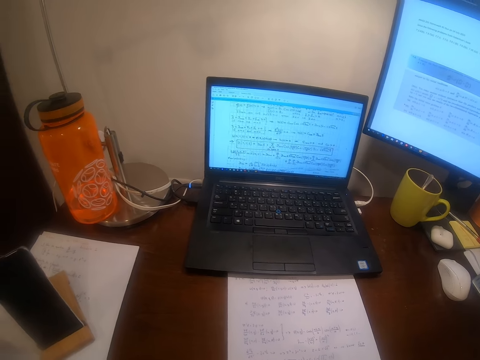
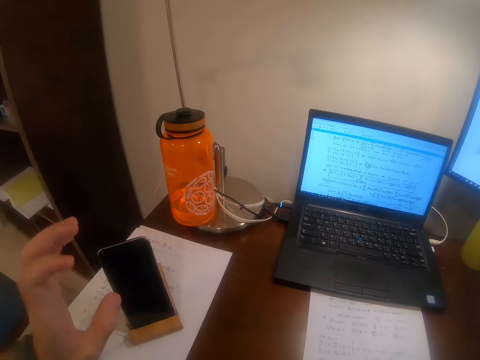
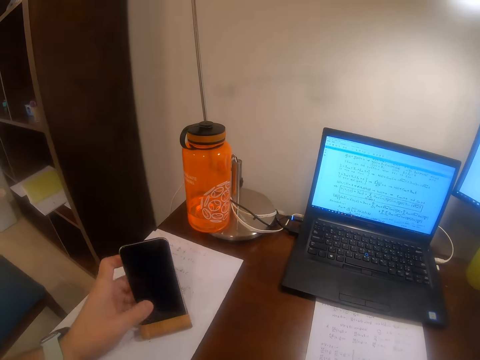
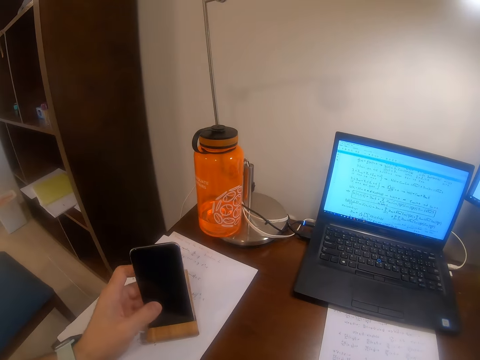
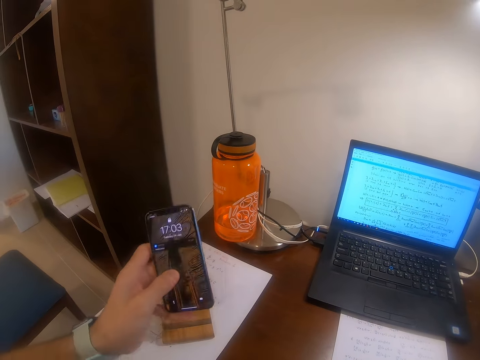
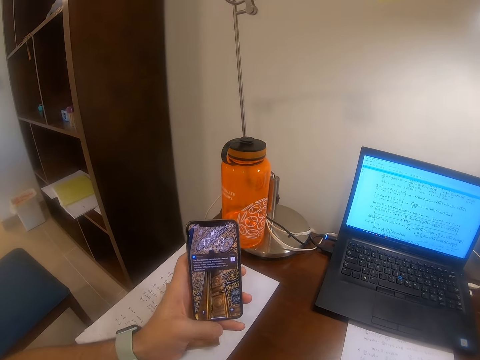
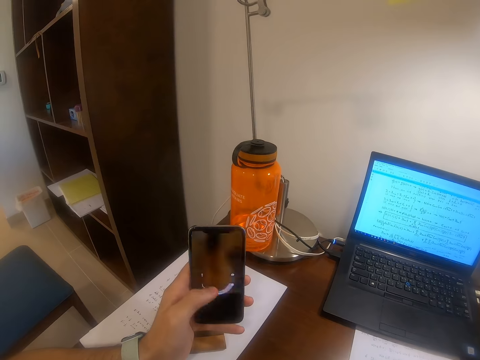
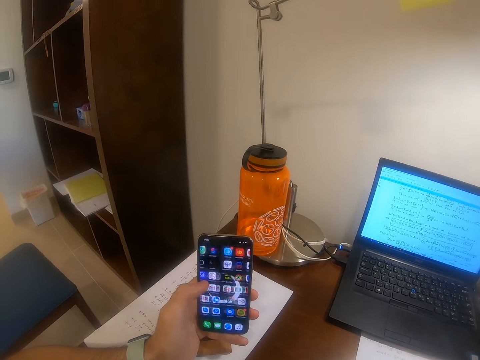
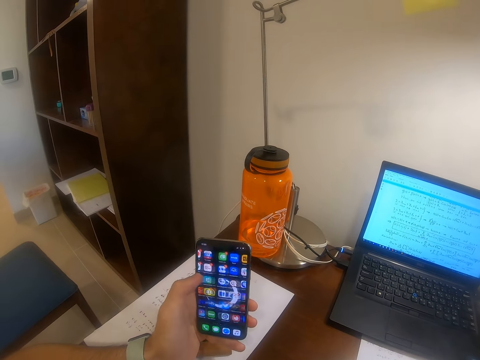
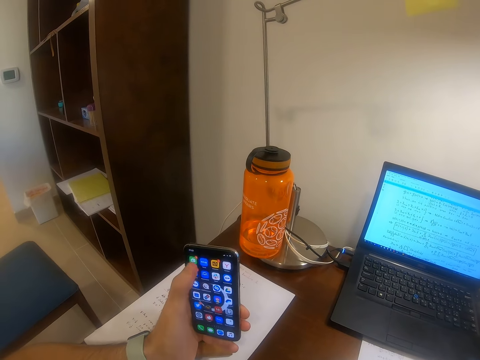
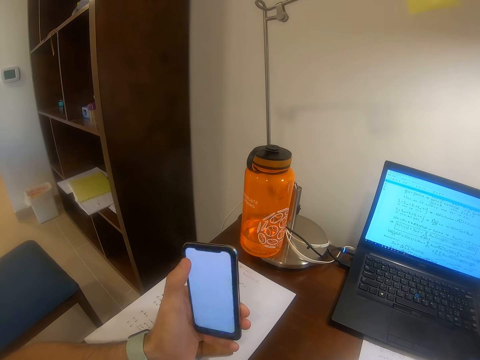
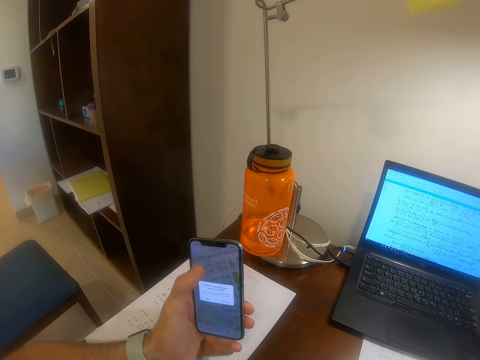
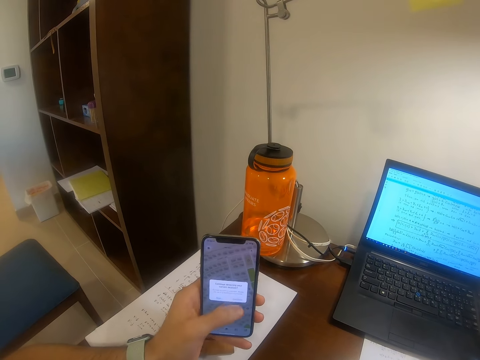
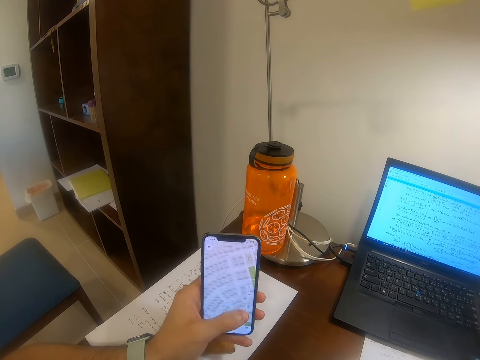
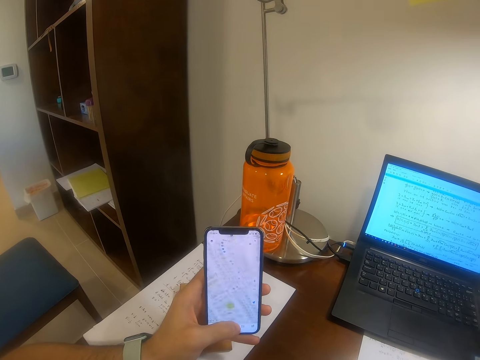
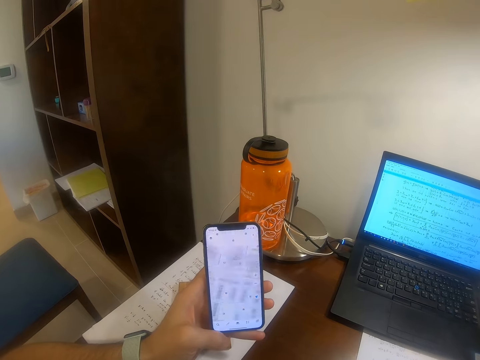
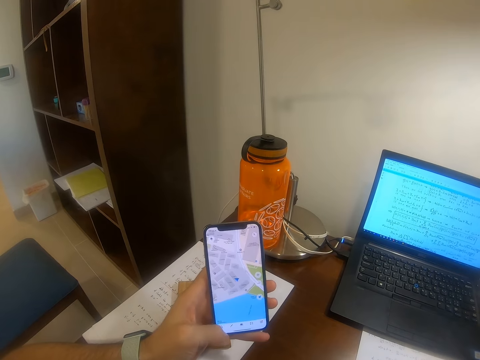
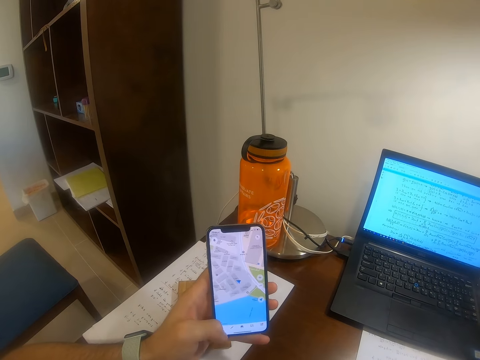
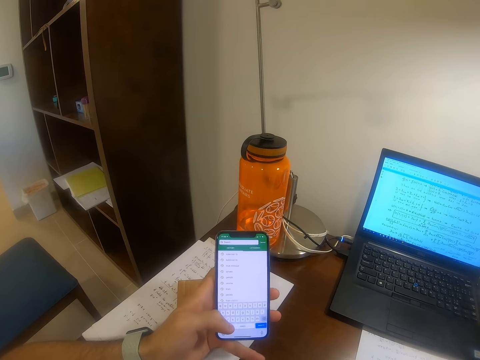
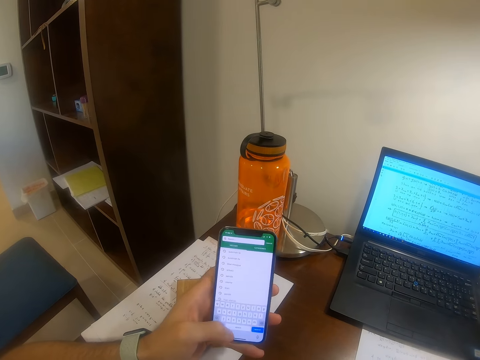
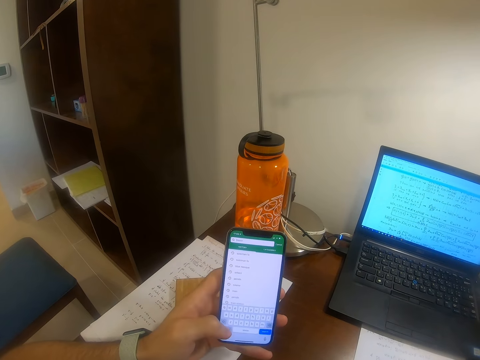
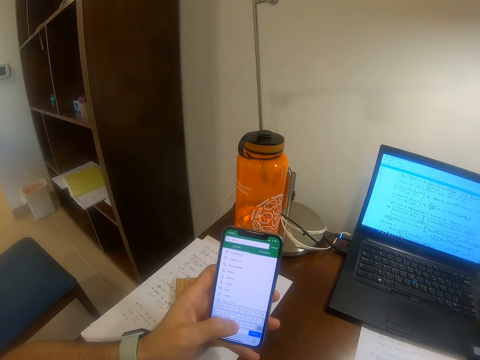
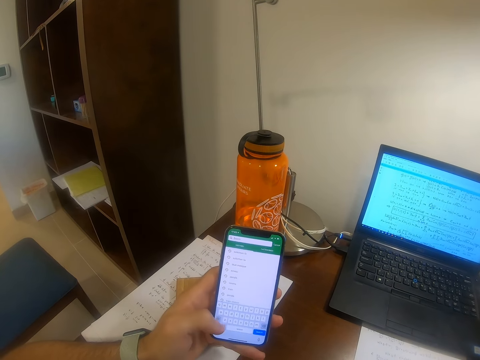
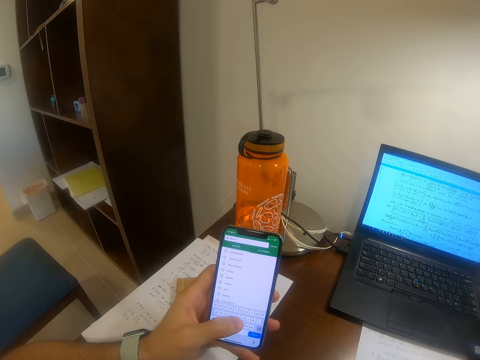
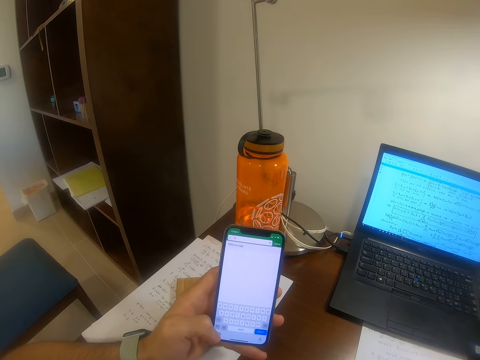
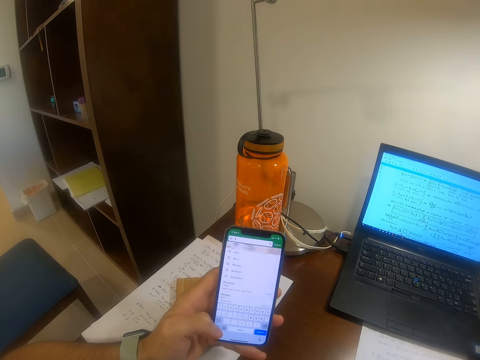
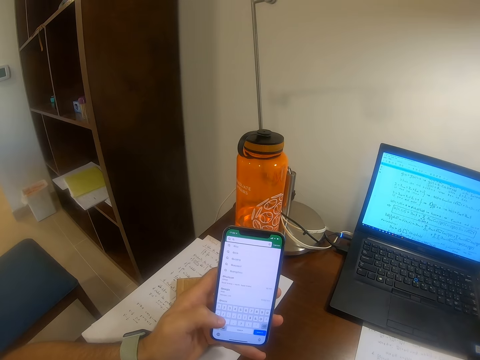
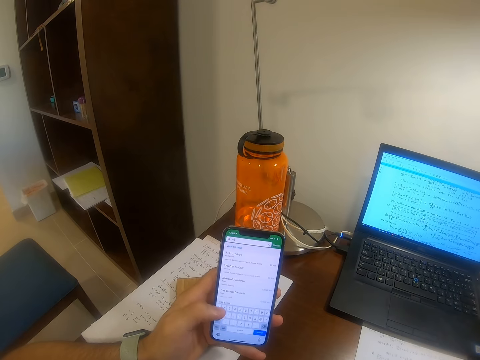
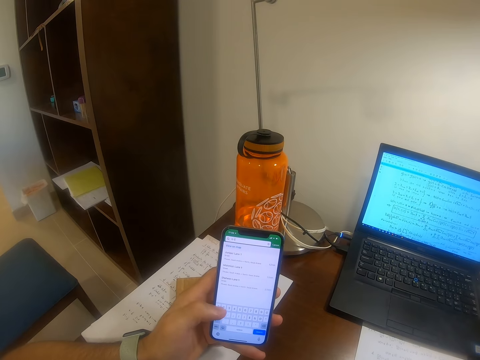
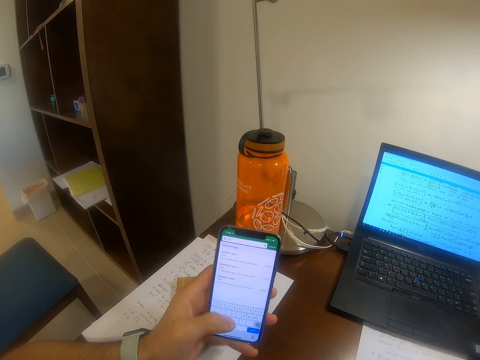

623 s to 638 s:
The camera wearer raises his hand towards a mobile phone. He picks up the mobile phone from the table with his left hand. He scrolls on the mobile phone. He presses the mobile phone.

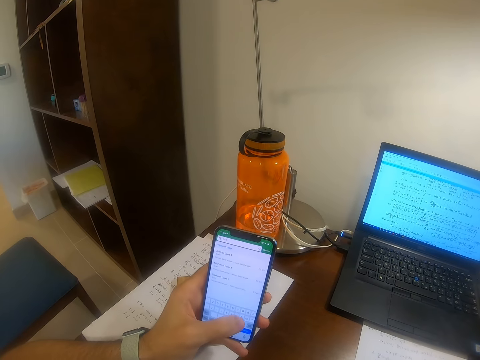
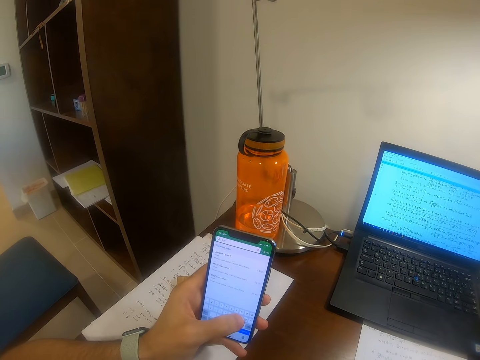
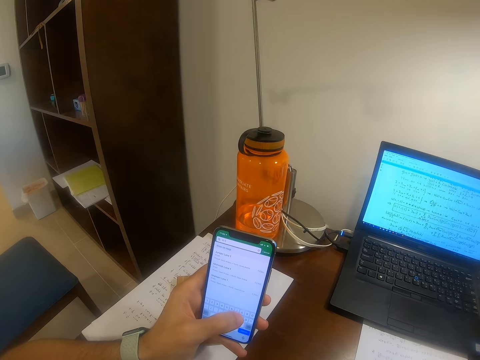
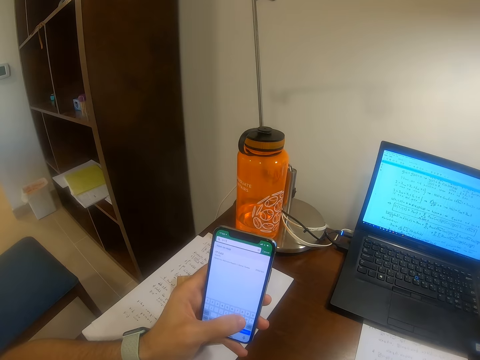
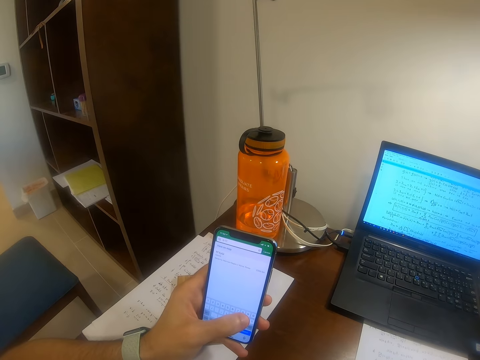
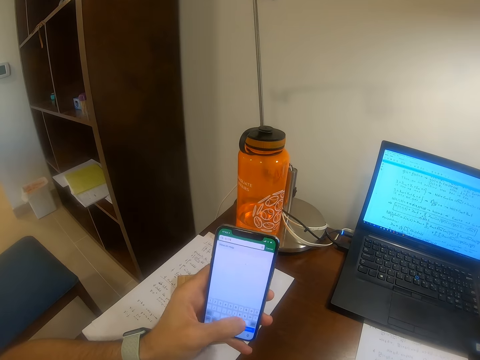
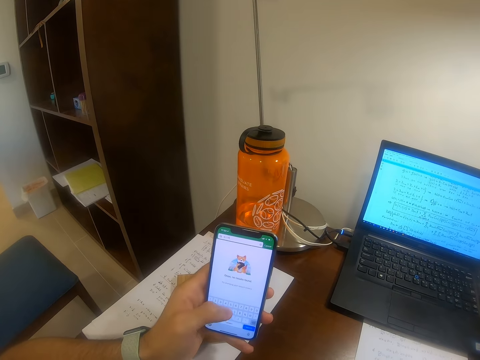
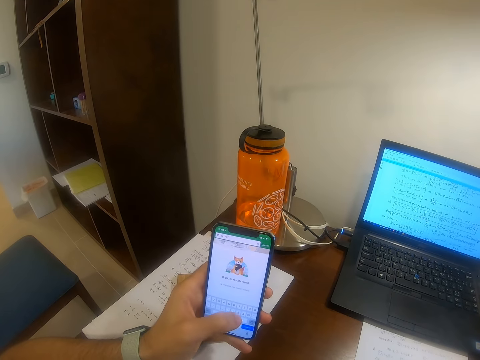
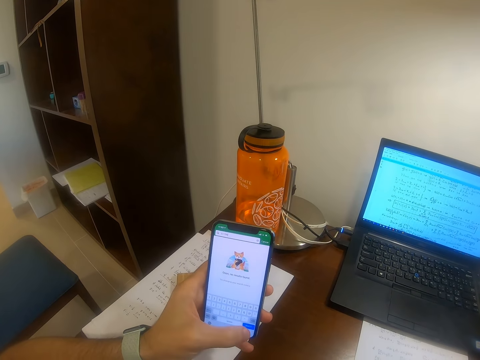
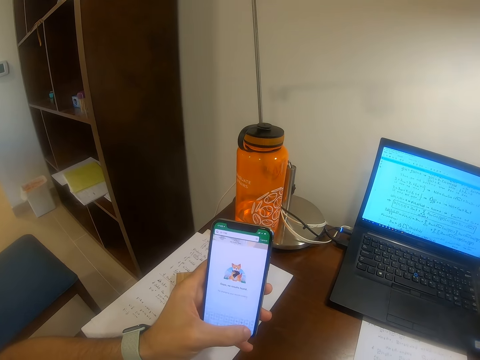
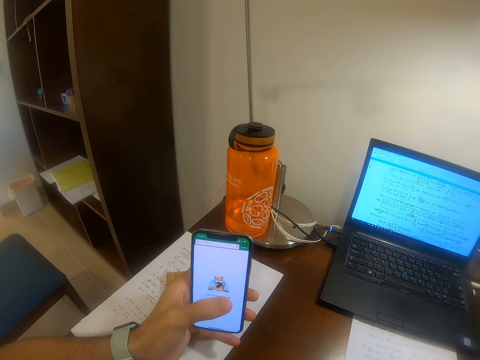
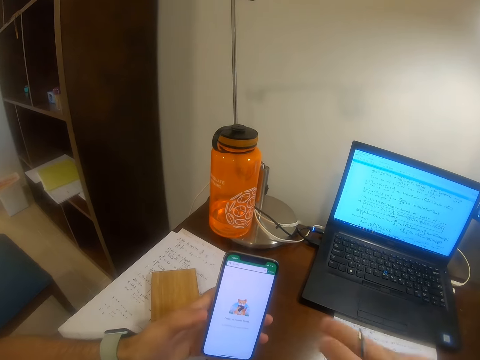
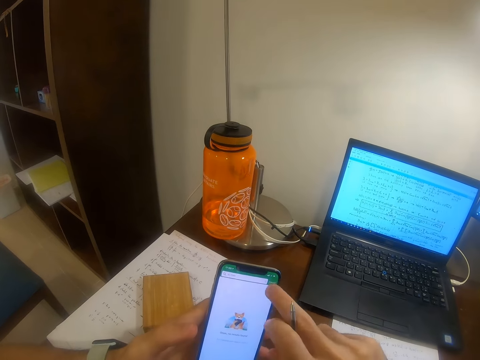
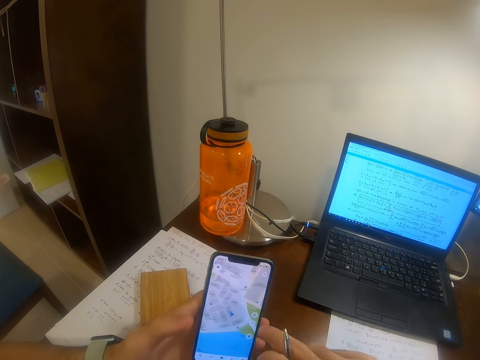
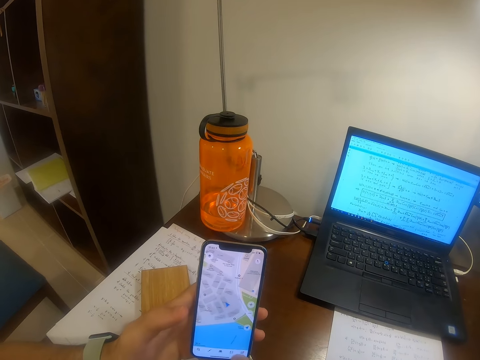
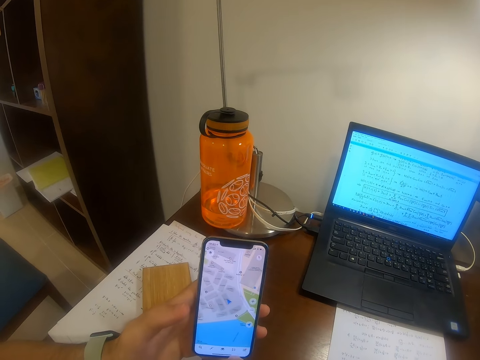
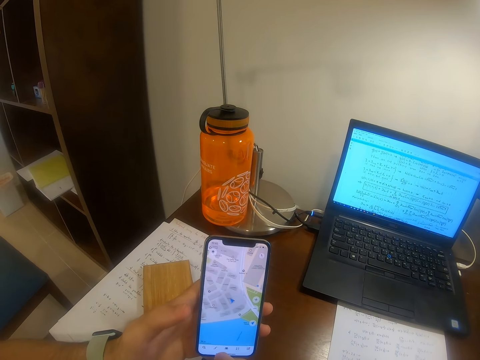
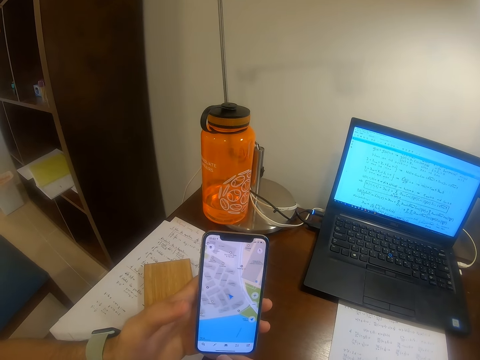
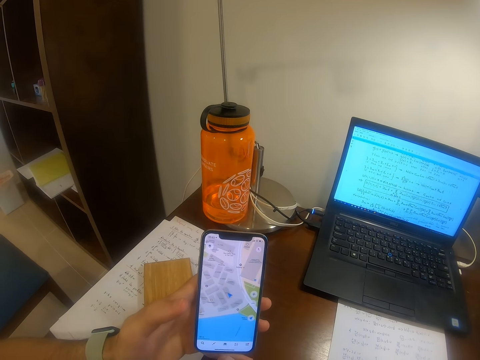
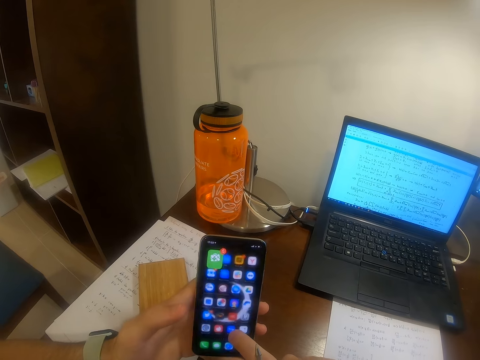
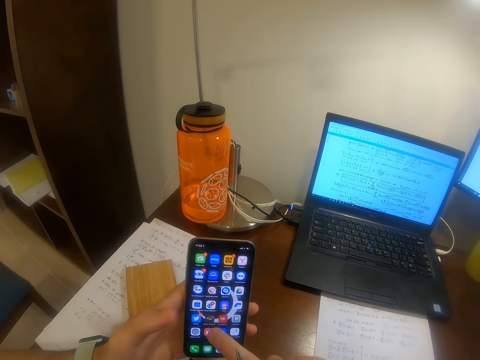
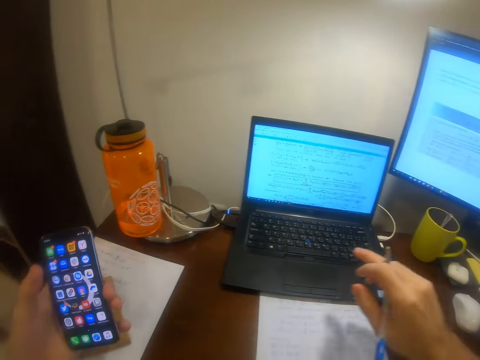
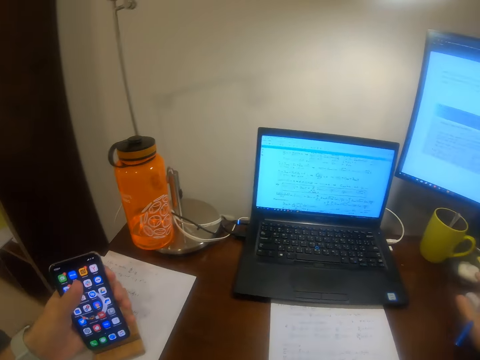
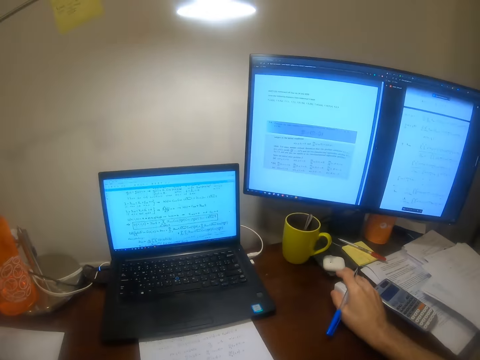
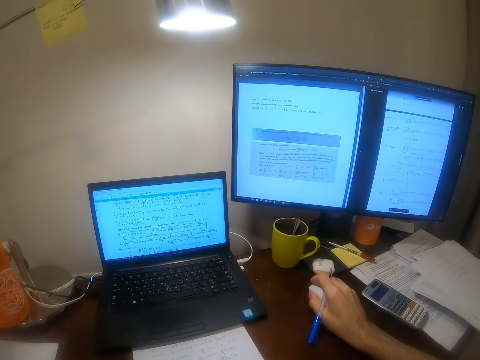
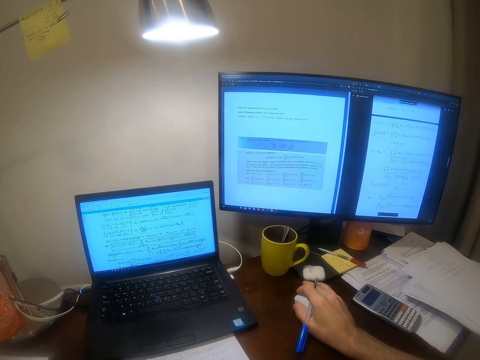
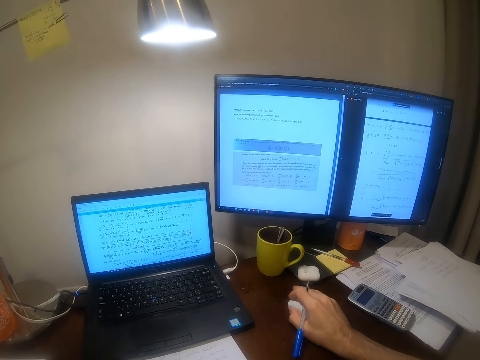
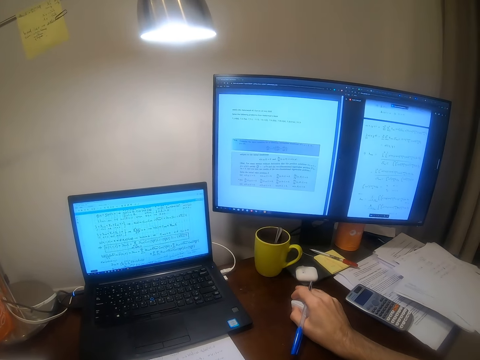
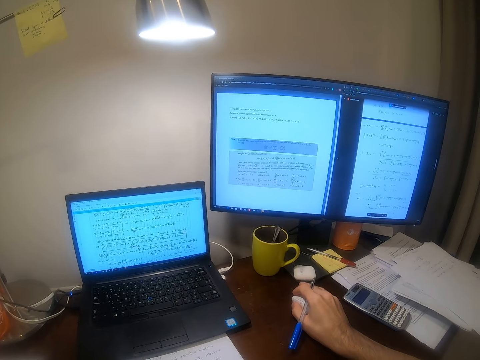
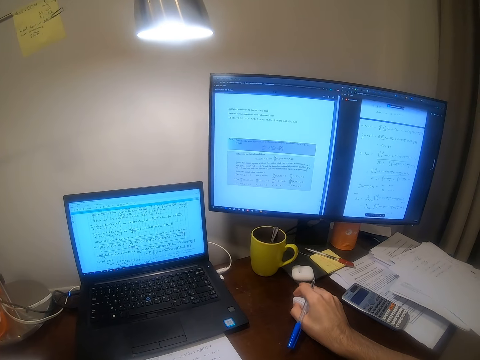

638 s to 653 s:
The camera wearer scrolls the mobile phone with the other hand. He taps on the mobile phone with his right index finger. He withdraws his hand from the mobile phone. He drops the mobile phone on the table. He touches a mouse on the table. He holds the mouse with the other hand. He moves the mouse on the table.
